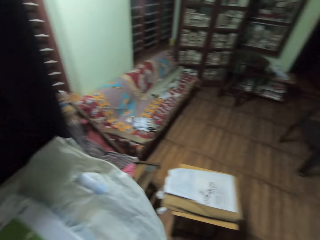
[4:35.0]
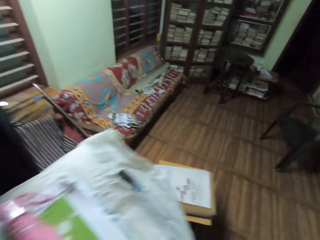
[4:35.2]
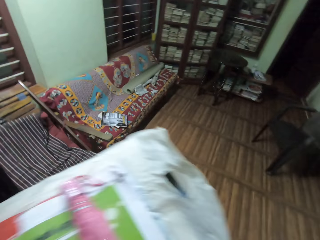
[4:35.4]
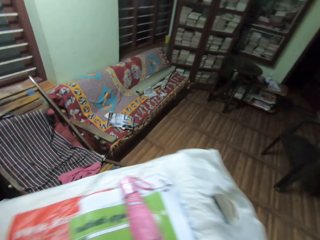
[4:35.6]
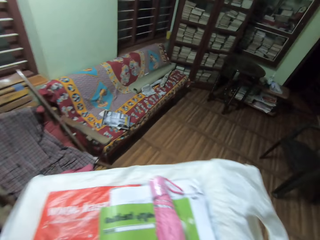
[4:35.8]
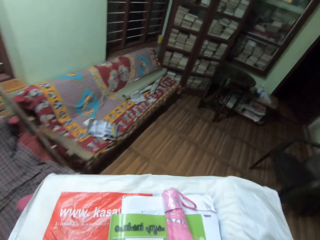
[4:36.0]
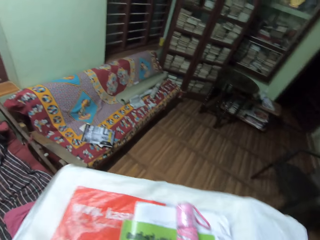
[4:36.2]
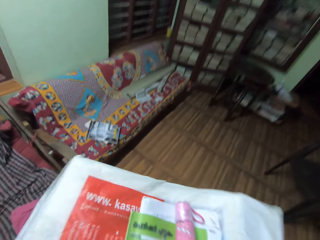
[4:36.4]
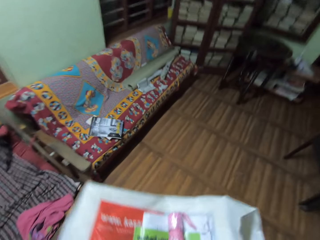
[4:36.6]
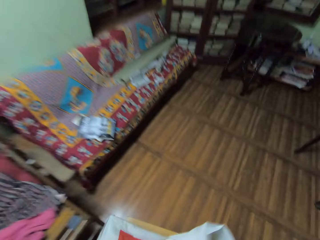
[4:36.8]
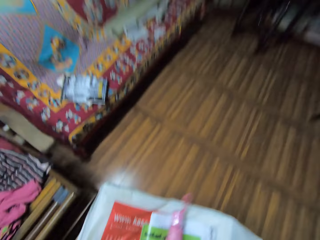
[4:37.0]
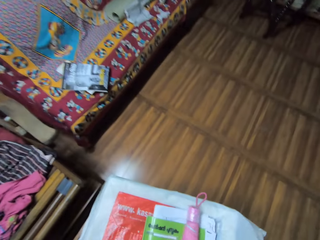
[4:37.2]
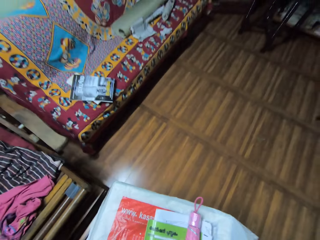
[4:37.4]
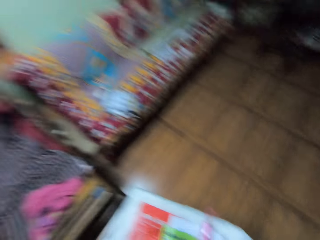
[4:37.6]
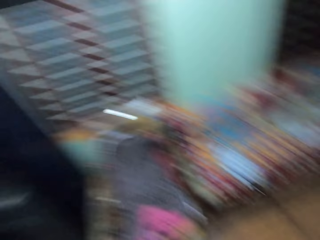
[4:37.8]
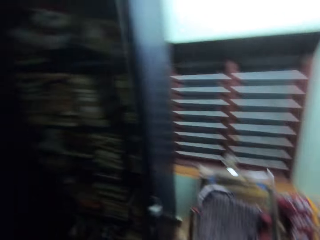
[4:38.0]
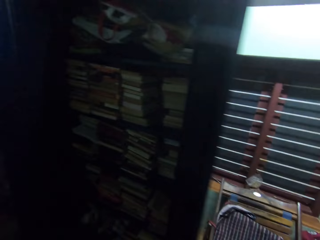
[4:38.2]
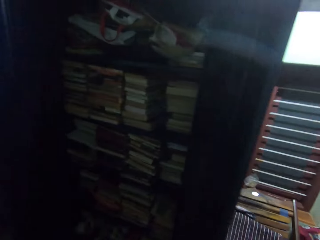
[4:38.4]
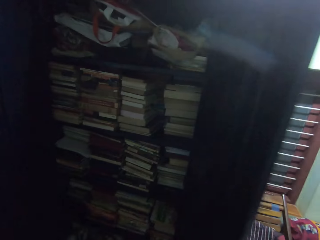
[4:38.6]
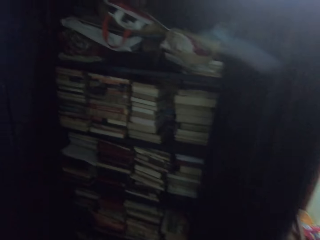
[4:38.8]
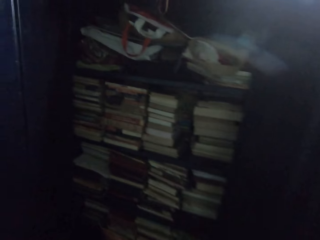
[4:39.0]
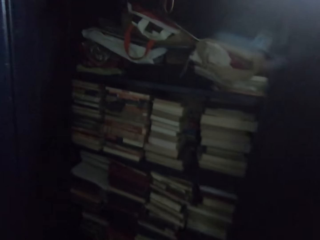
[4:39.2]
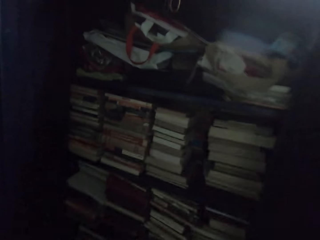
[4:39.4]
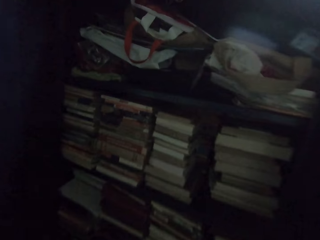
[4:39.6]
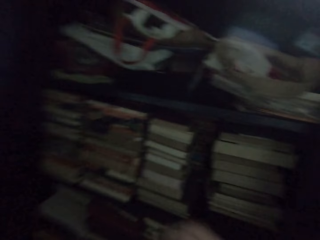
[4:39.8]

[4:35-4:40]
The camera wearer drops polythene bags on a stool. They put the bag on the shelf.

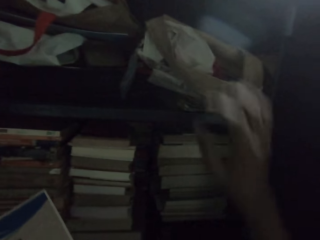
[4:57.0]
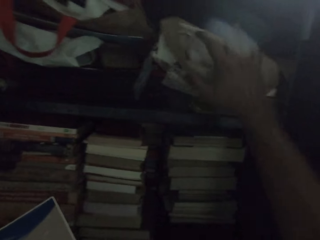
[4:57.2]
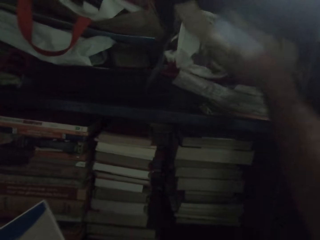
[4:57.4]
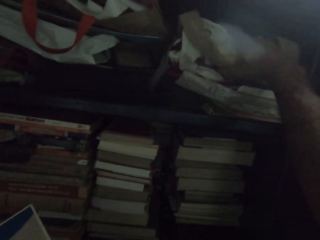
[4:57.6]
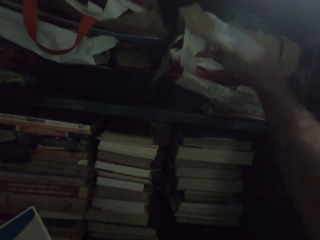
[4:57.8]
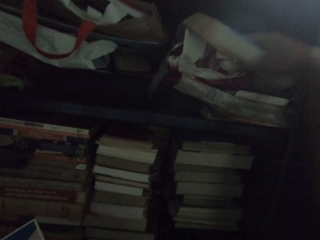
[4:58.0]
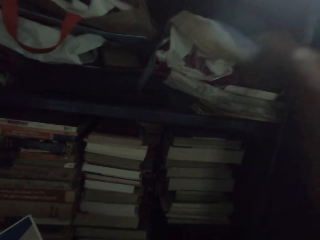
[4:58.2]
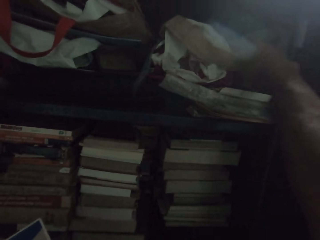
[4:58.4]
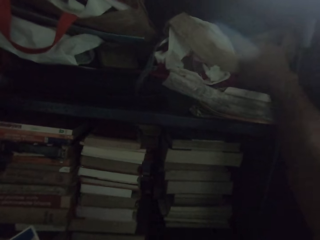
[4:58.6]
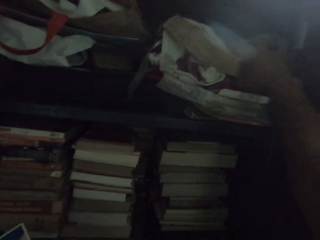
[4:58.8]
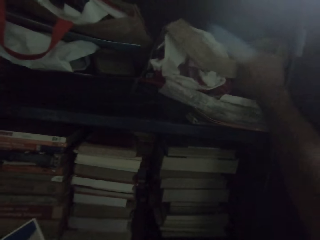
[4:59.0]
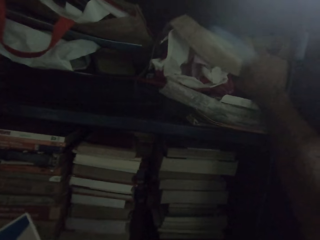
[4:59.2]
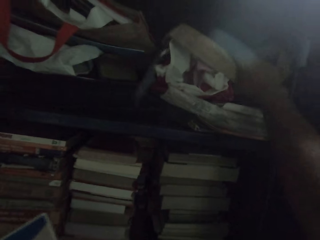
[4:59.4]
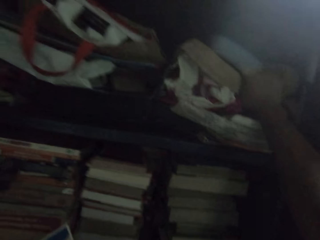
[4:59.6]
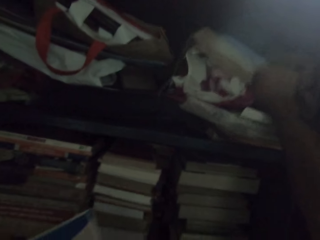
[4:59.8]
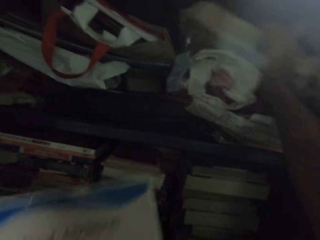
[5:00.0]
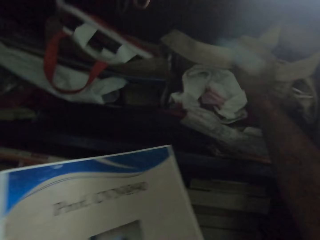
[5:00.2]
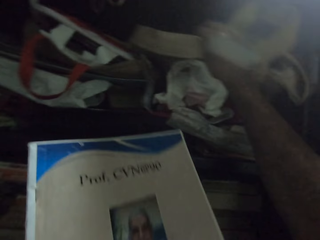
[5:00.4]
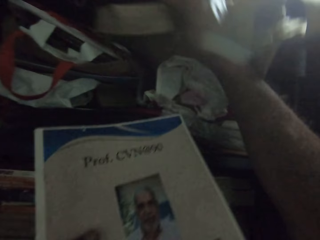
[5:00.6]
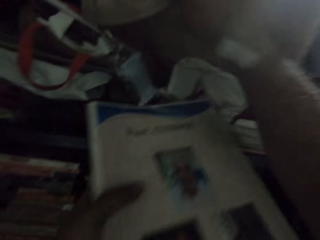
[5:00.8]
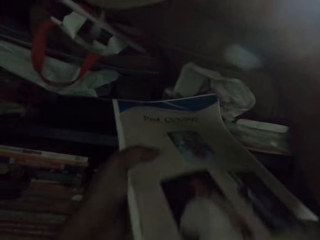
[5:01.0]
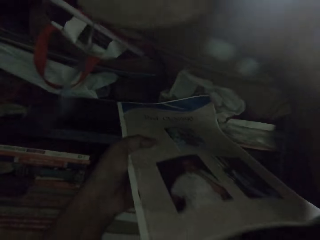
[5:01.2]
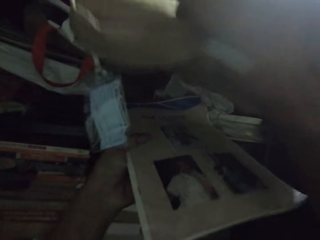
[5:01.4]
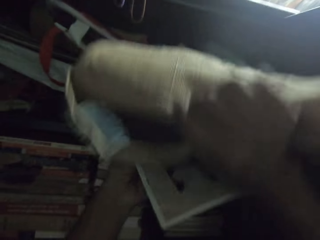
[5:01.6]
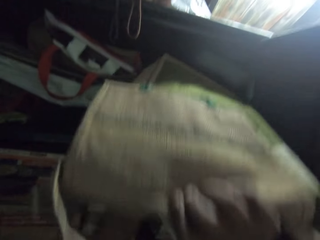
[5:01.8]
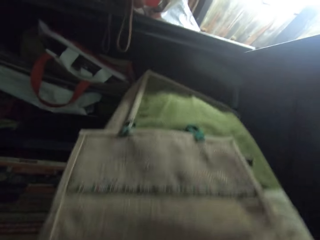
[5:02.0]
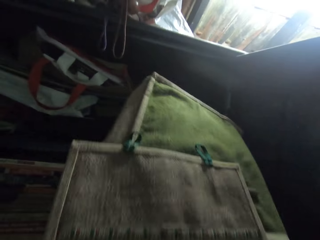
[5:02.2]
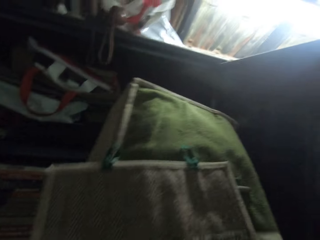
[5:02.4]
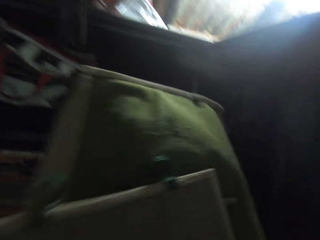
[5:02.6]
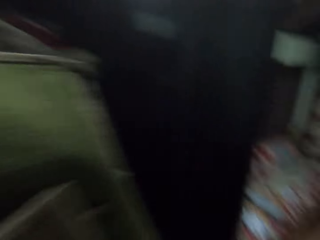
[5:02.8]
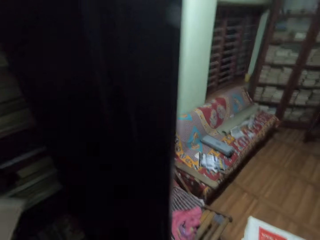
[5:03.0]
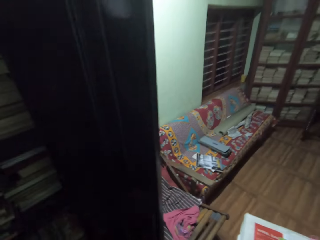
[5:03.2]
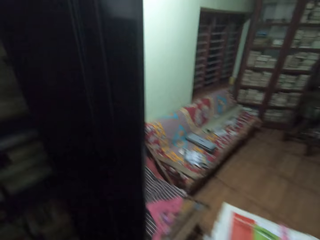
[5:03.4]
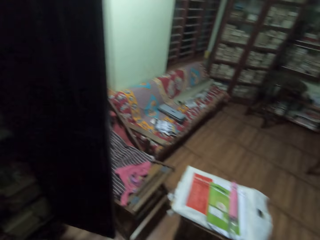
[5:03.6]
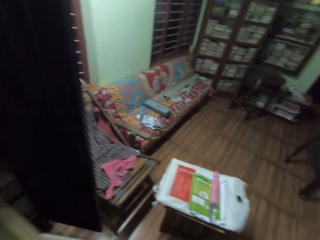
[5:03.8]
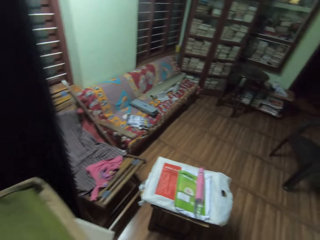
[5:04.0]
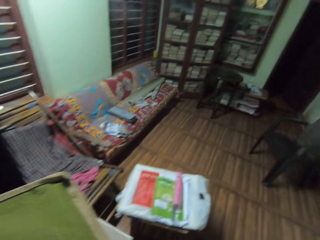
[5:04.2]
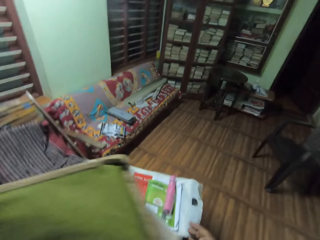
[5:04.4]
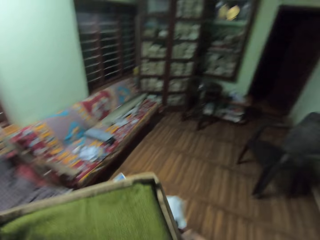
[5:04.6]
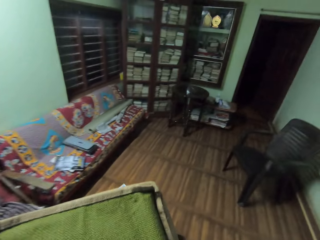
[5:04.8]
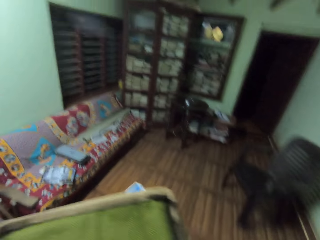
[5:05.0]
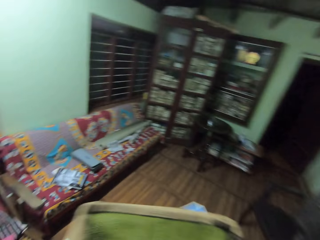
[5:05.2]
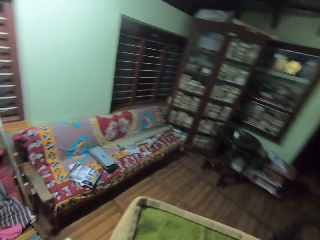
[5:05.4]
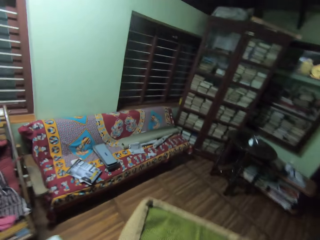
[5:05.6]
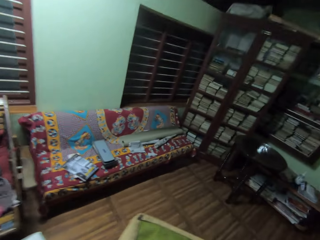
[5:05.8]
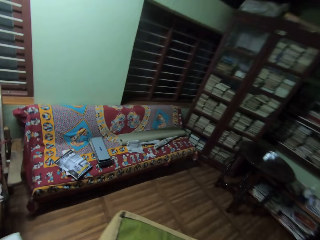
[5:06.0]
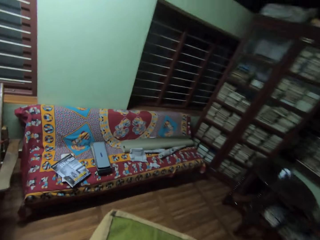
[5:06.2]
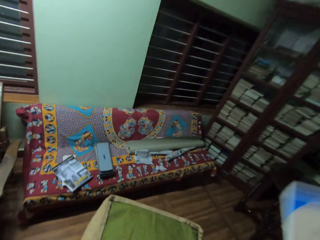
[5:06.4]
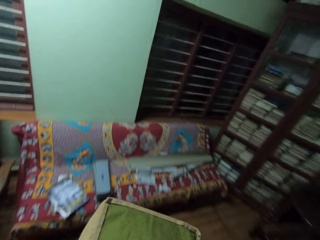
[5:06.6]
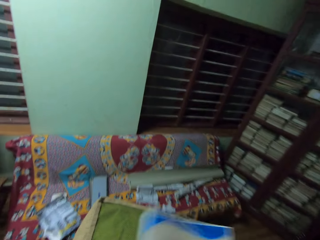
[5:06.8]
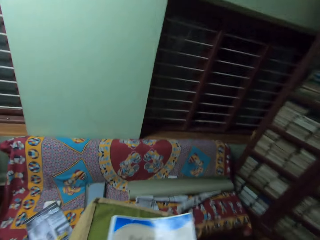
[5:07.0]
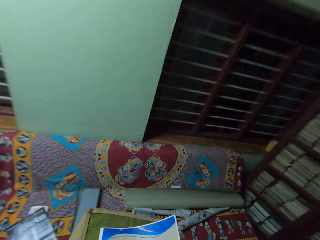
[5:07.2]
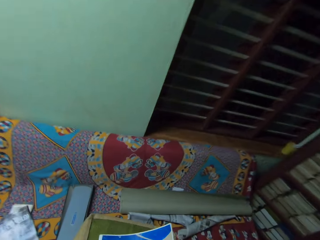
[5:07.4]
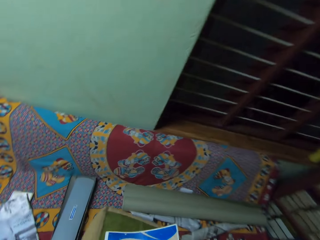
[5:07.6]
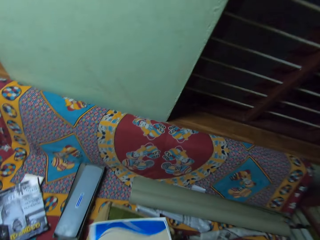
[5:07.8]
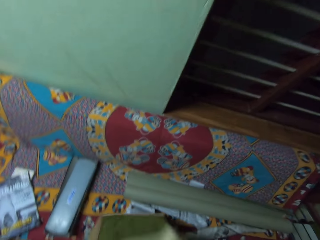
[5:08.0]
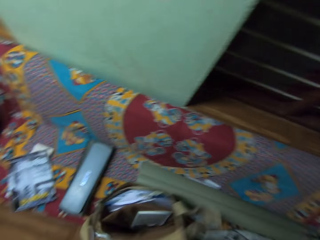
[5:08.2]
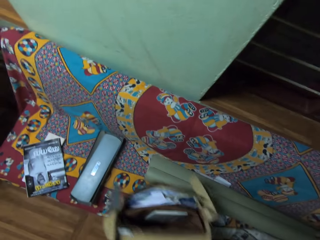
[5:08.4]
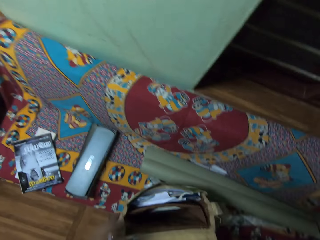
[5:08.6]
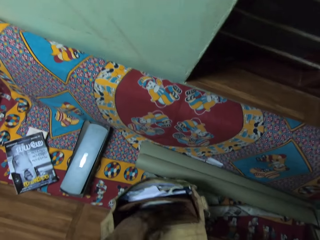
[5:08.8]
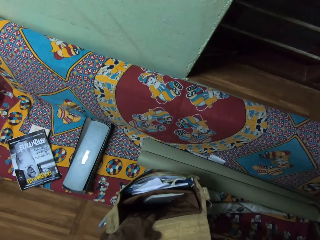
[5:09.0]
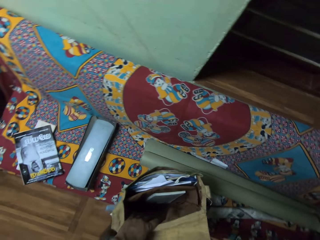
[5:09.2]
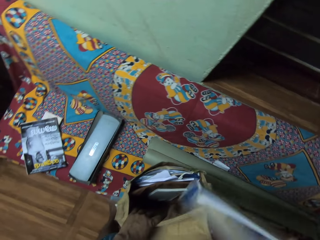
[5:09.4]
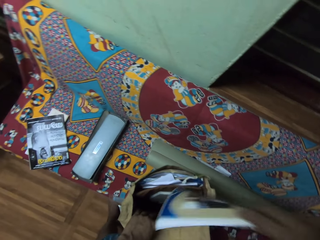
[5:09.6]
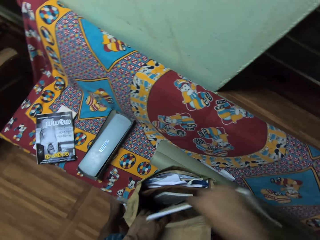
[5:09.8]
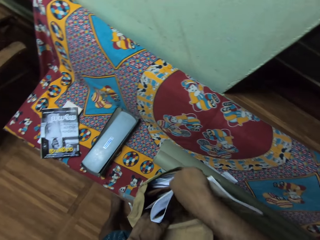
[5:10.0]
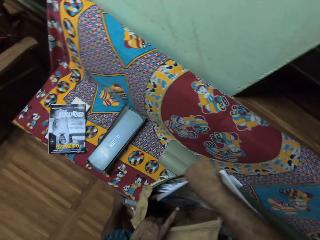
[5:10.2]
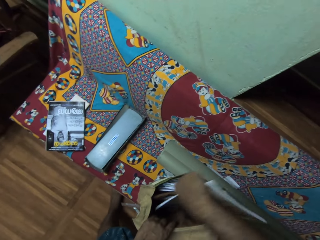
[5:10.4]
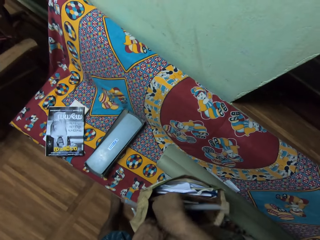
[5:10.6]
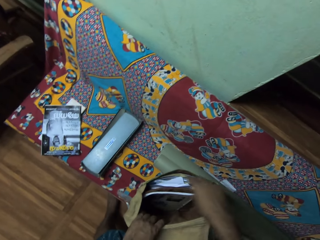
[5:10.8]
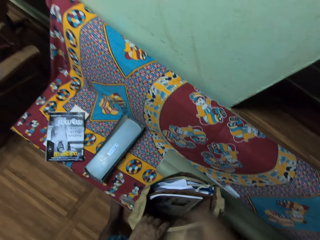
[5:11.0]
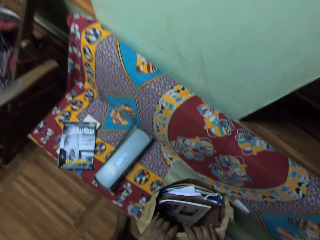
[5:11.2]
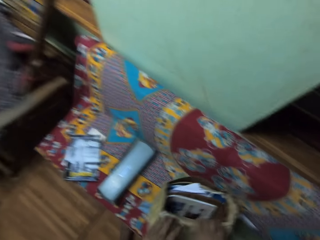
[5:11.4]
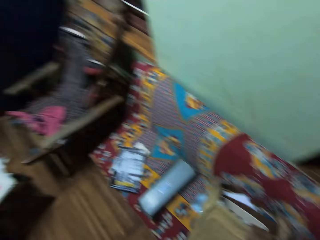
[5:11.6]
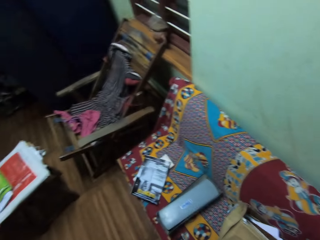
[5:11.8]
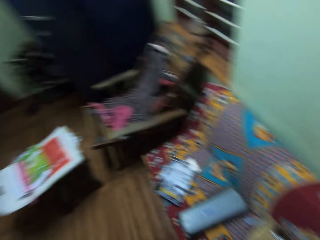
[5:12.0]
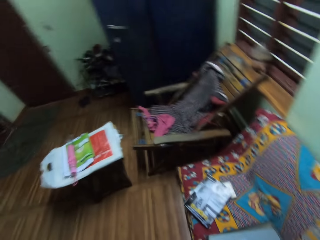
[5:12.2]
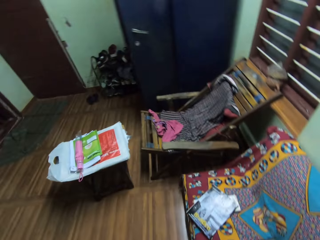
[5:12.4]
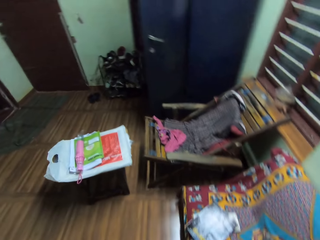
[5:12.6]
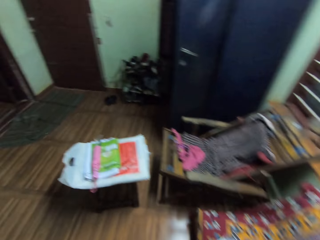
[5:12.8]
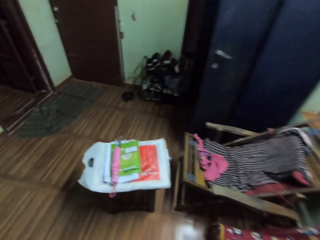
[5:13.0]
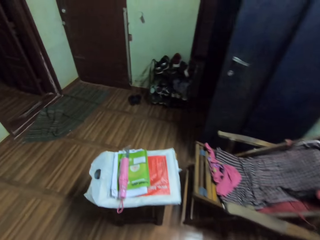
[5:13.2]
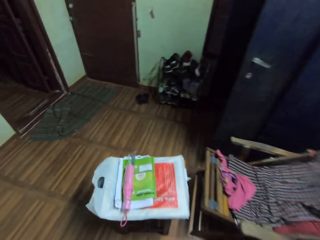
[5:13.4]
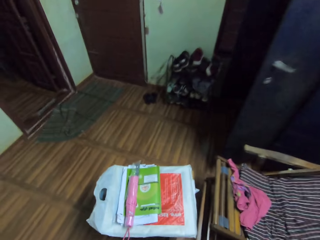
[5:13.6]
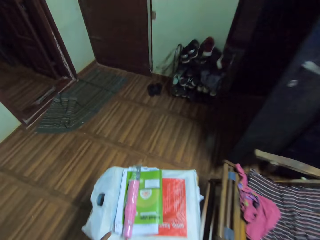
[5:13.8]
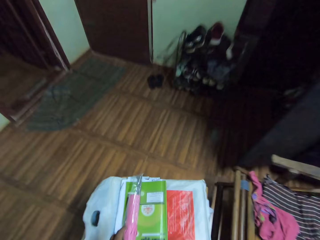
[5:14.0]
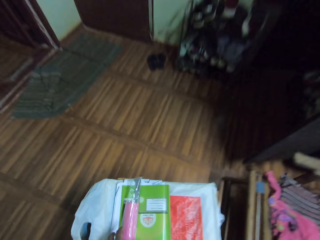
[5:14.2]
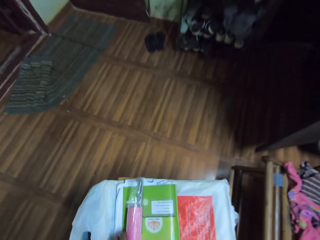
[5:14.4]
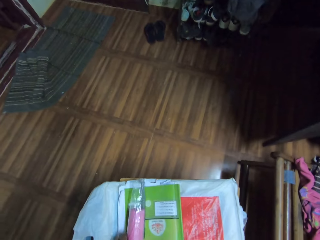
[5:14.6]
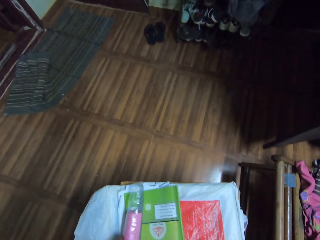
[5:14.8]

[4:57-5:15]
The camera wearer adjusts a packet bag. They touch a polythene bag. They take a bag from the shelf. They walk around in the room. They adjust a book. They put the bag on the seat. They adjust the bag. They put the book in the bag. They adjust the bag on the seat. They walk around in the room.
